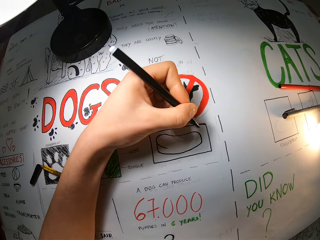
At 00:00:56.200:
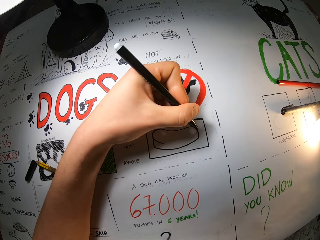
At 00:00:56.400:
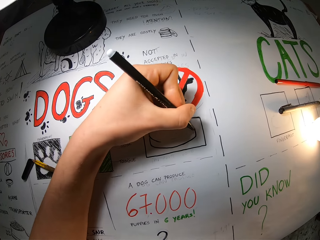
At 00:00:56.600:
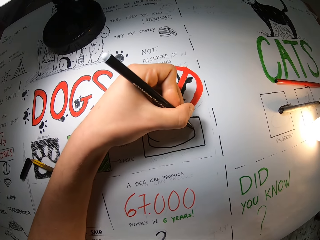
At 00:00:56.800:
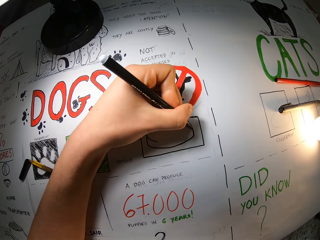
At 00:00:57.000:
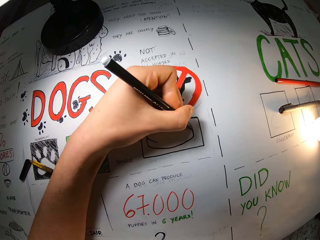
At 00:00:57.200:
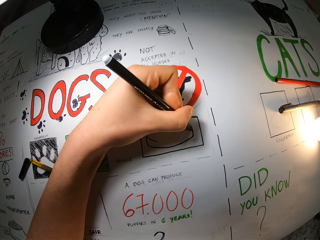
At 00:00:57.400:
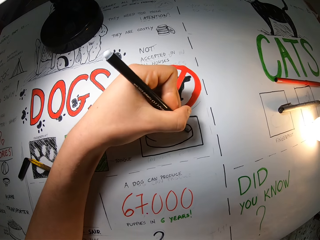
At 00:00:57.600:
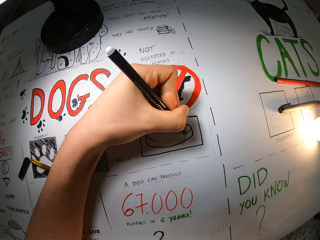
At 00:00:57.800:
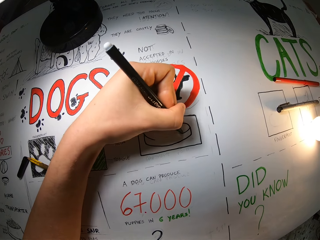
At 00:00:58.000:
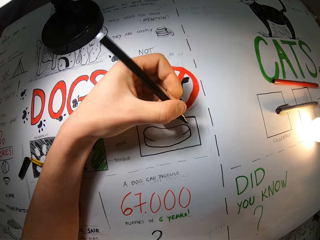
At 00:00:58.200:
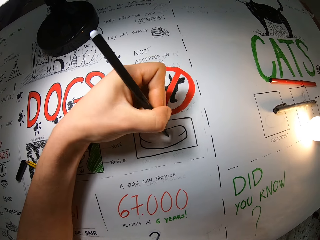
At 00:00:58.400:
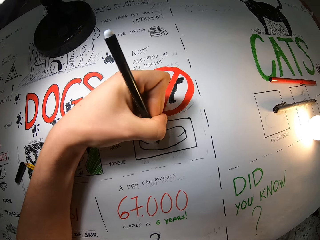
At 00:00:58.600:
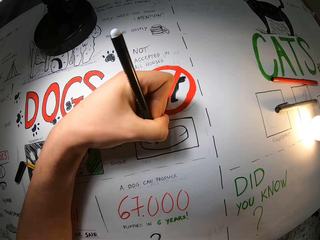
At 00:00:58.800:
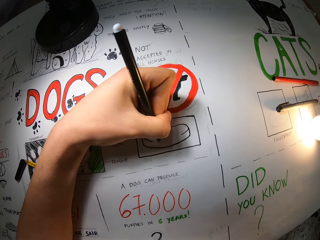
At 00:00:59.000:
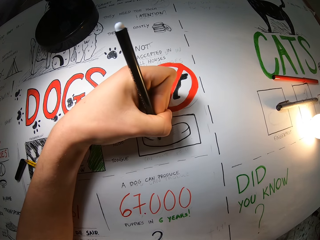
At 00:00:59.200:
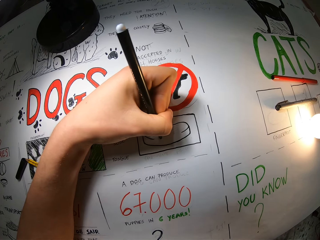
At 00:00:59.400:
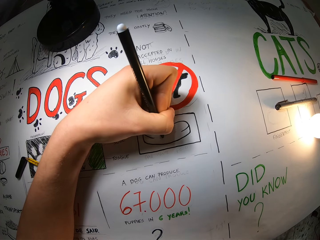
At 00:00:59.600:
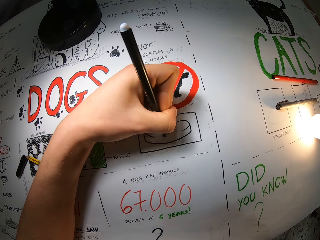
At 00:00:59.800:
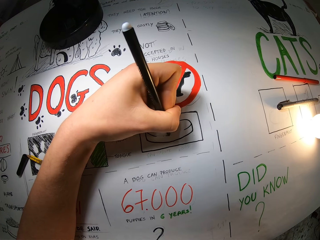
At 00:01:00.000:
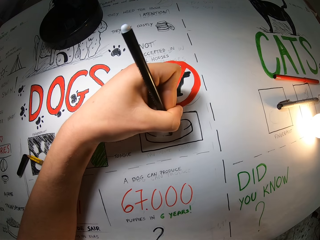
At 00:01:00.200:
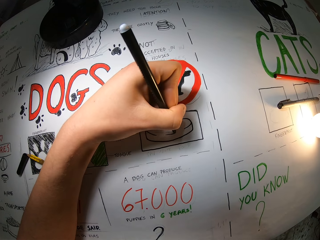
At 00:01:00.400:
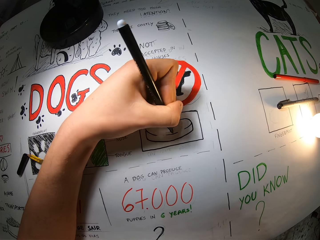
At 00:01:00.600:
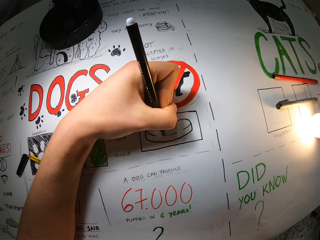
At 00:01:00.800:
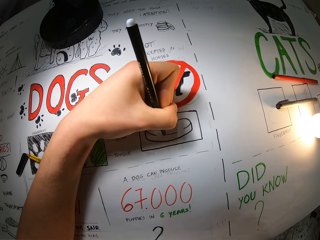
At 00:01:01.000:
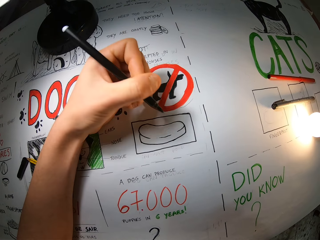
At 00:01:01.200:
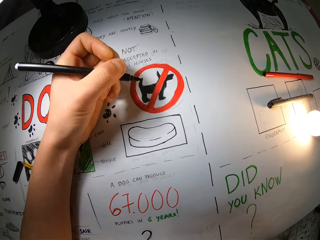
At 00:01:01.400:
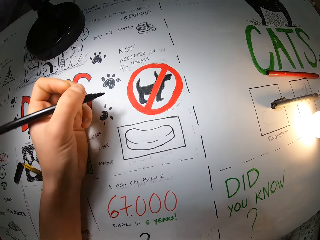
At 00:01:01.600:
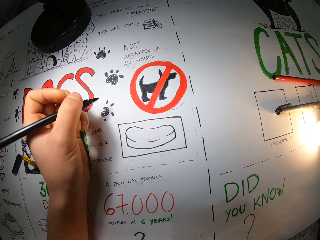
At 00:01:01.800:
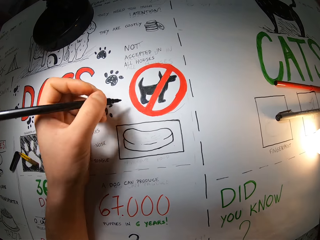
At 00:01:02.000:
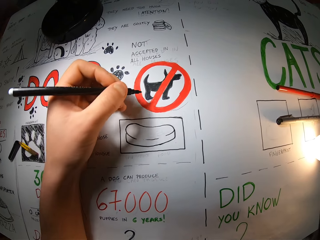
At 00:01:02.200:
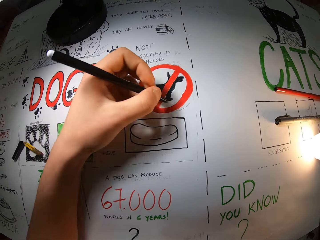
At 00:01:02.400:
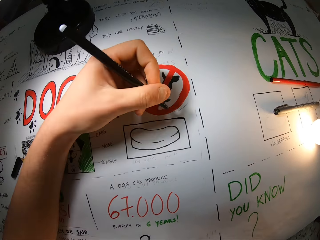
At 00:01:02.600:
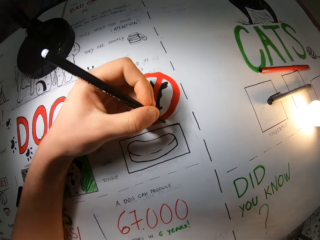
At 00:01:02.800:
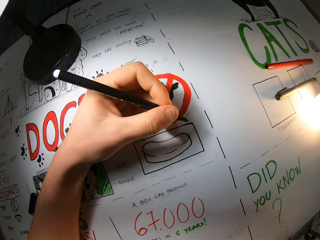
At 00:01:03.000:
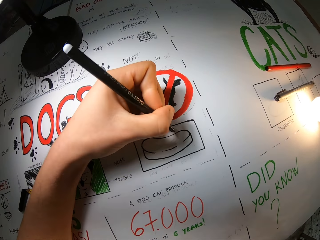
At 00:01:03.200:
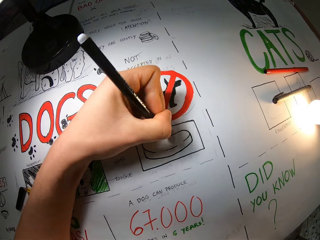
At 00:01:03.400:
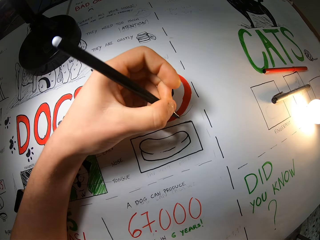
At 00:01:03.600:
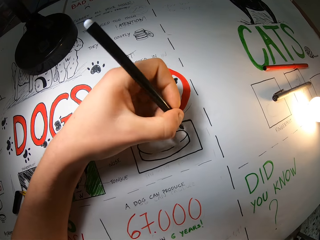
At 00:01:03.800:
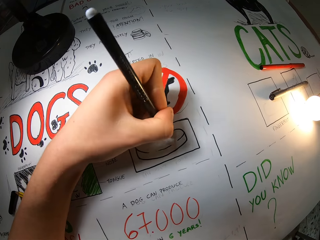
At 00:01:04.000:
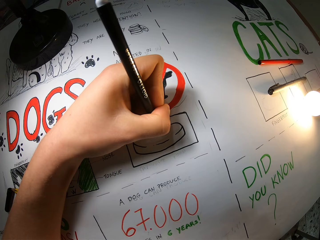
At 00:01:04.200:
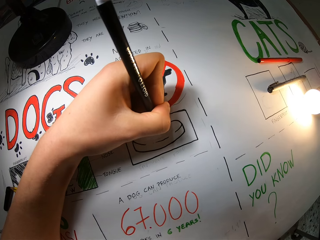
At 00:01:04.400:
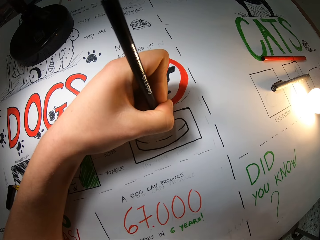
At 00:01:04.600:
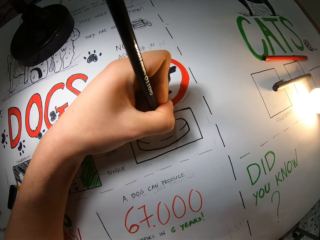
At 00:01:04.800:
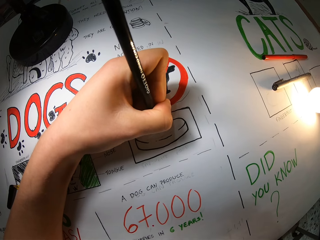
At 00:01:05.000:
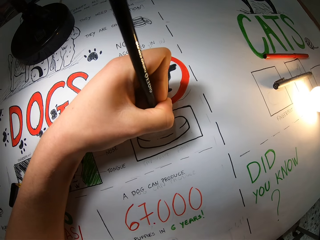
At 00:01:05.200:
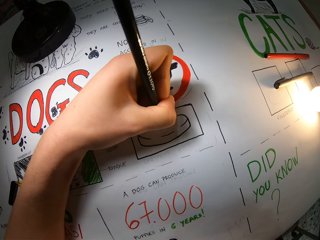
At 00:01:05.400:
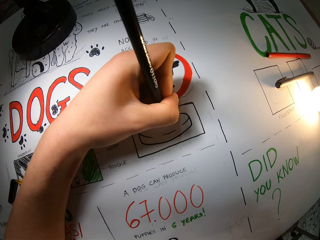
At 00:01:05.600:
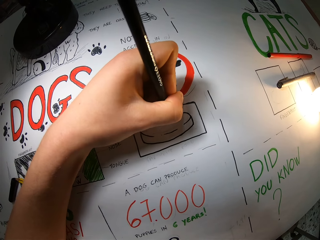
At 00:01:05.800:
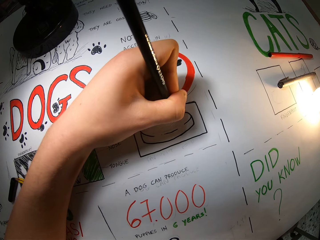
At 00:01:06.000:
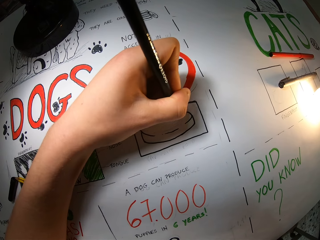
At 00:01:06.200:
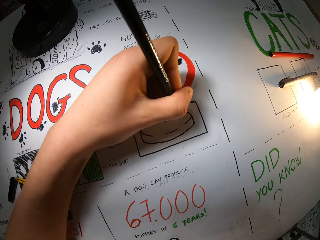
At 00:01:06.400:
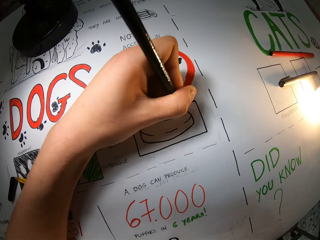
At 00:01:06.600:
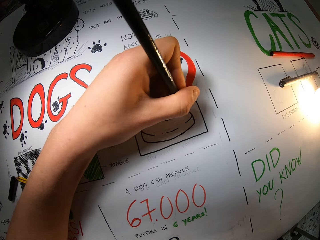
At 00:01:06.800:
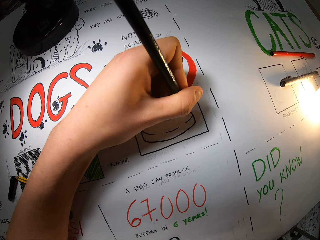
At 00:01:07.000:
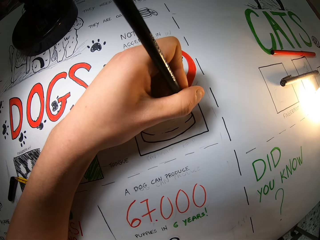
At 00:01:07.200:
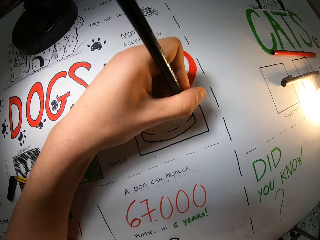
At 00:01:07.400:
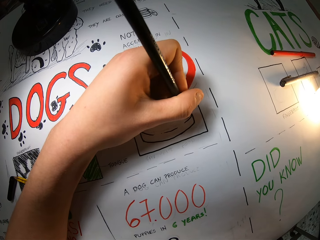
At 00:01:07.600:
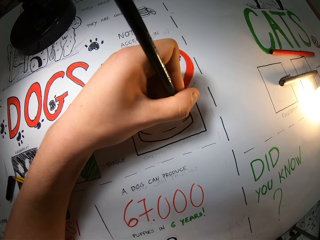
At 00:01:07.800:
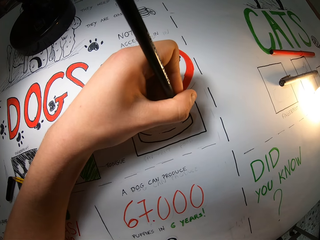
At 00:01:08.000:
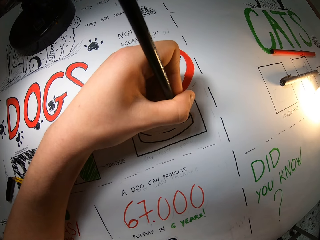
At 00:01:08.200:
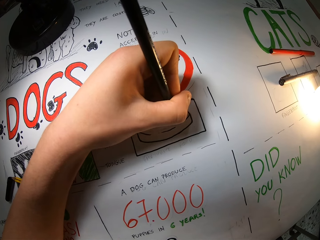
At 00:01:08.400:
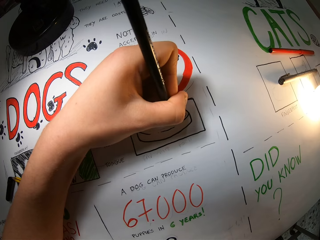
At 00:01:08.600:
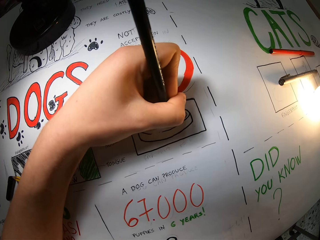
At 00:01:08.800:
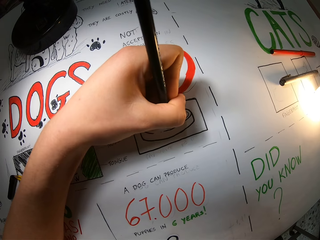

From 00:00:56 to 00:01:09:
The camera wearer draws on a paper. They move the pen away from the drawing. They draw on the paper.

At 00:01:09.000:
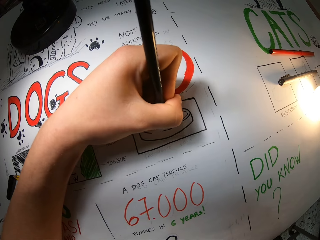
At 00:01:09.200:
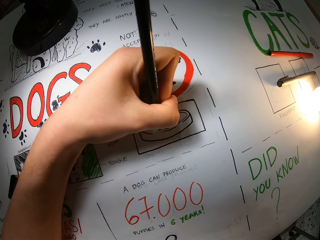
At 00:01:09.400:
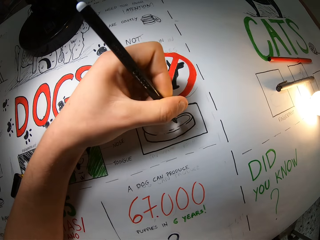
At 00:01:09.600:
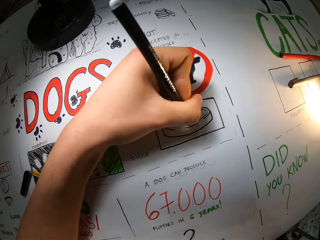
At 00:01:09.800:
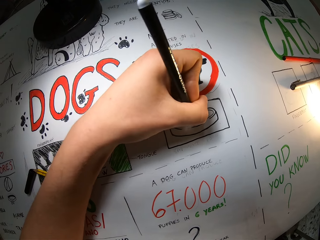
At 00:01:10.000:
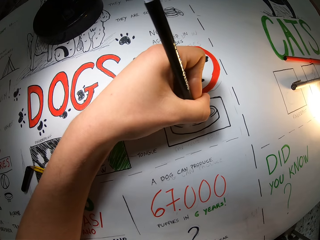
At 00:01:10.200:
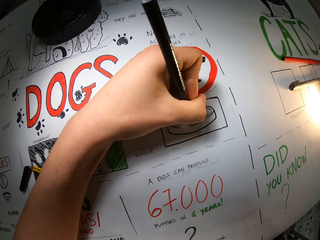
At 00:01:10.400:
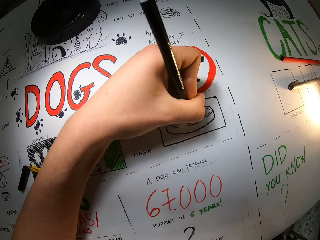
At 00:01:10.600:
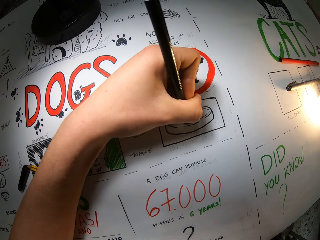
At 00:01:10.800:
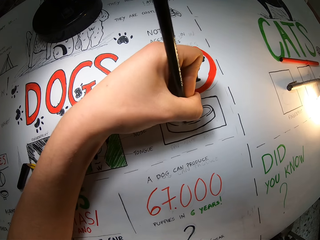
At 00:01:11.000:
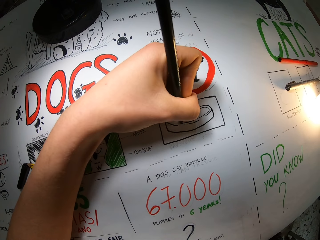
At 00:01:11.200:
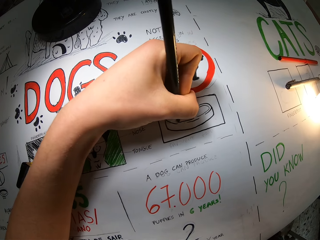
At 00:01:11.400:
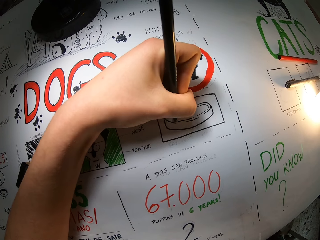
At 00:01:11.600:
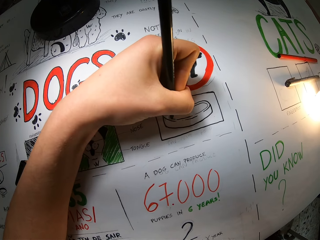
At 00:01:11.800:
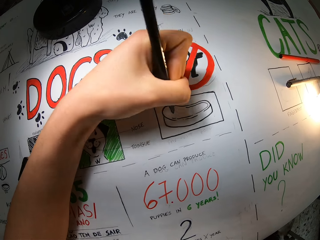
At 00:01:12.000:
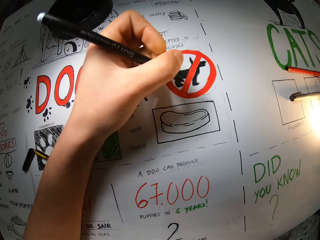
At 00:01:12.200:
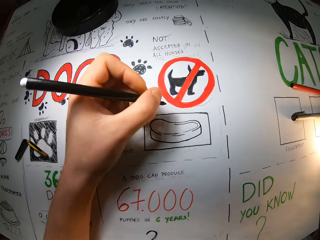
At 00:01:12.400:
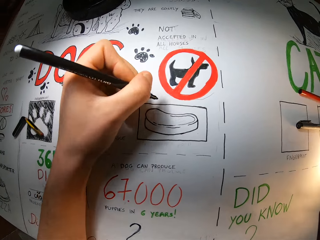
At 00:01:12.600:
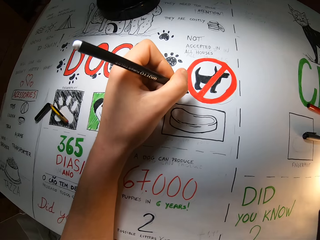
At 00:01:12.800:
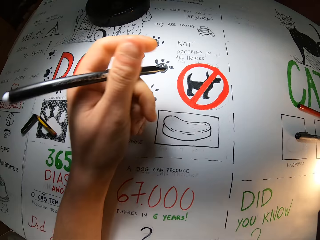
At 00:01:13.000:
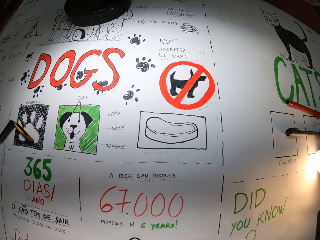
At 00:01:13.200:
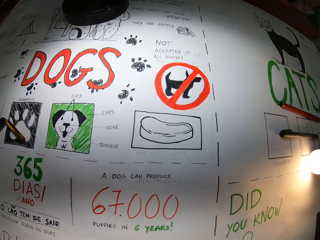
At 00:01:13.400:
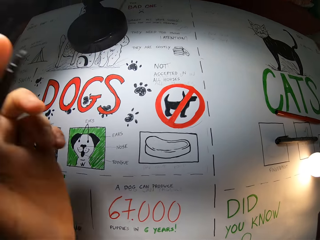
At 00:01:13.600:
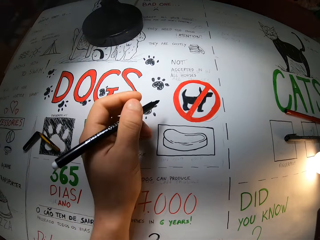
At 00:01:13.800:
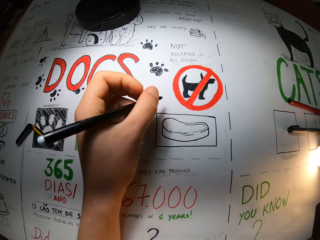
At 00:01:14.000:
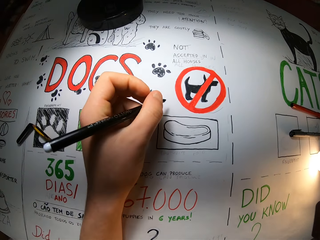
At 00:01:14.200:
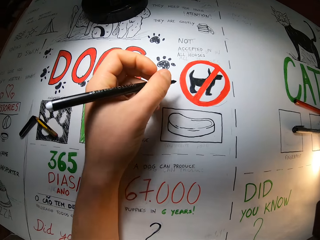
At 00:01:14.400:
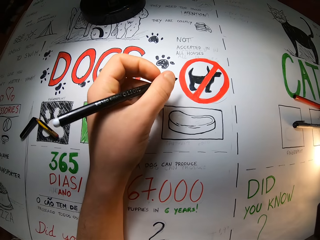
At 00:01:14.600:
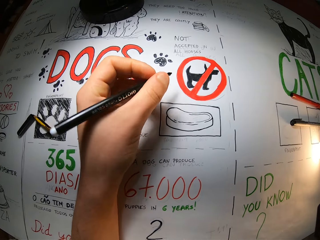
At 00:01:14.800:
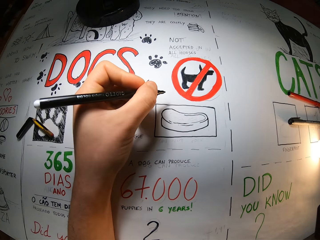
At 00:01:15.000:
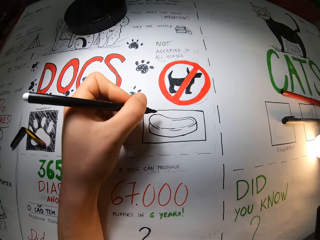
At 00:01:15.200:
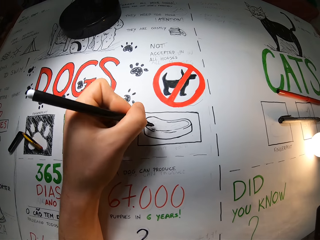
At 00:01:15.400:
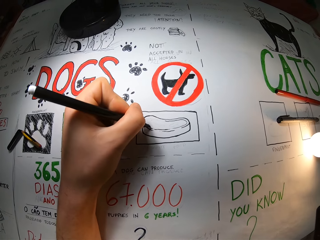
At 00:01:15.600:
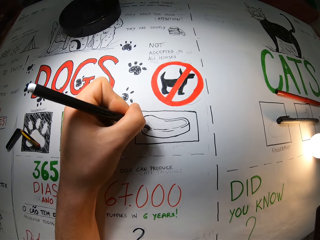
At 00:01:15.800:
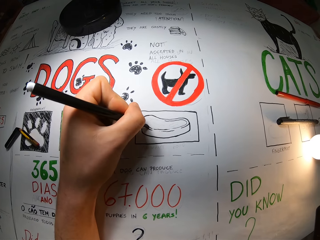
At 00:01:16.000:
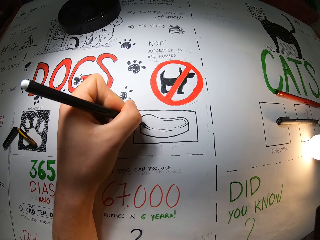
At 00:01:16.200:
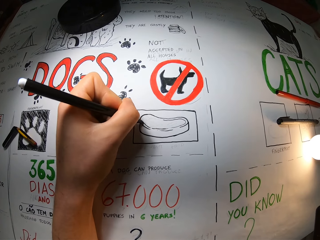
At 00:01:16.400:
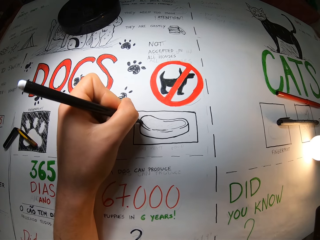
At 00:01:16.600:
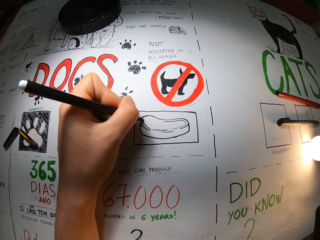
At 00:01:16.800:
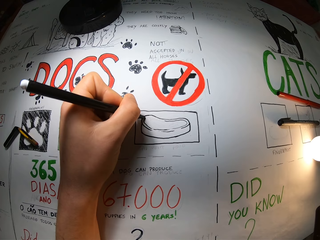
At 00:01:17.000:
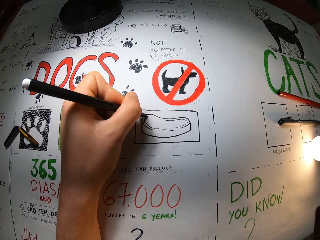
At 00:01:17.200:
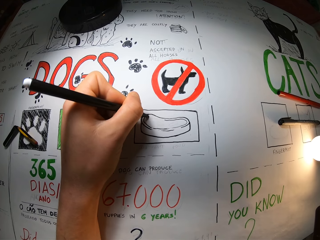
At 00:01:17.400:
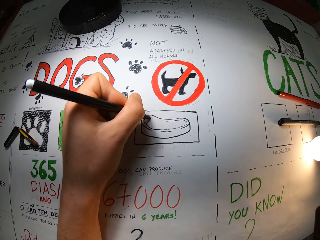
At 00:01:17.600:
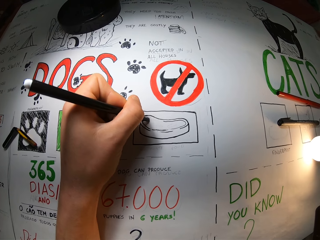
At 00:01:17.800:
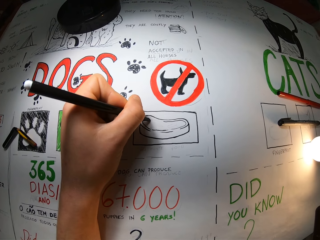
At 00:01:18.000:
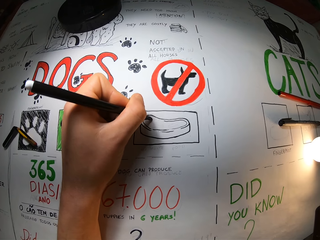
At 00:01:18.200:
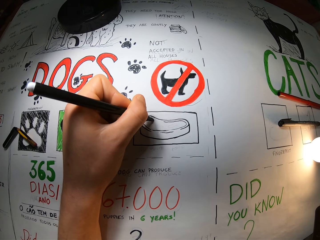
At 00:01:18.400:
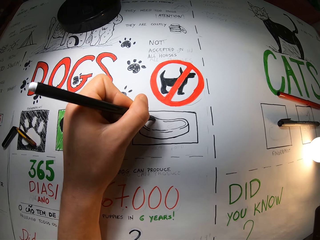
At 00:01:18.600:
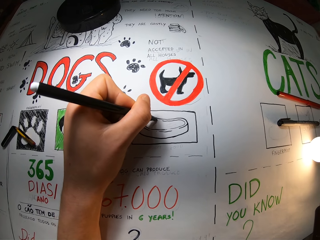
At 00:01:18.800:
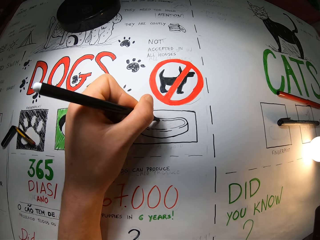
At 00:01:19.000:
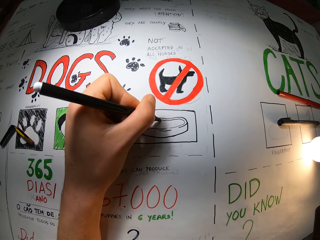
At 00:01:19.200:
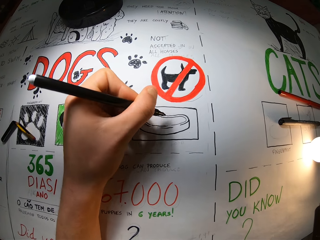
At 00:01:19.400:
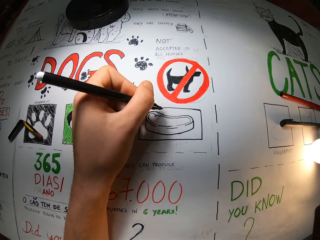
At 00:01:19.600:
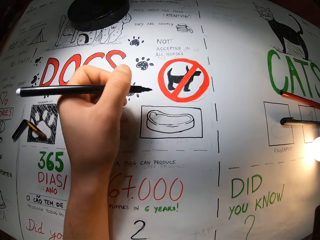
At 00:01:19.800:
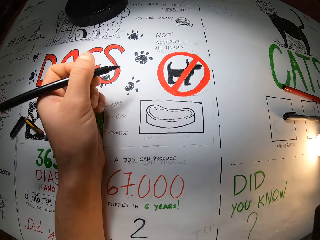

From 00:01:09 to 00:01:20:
The camera wearer moves the pen away from the drawing. They draw on a paper.
